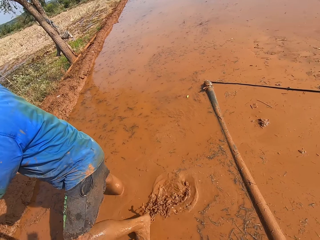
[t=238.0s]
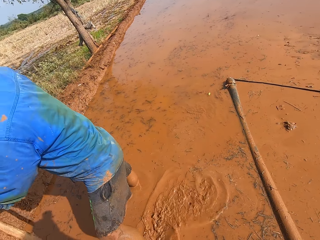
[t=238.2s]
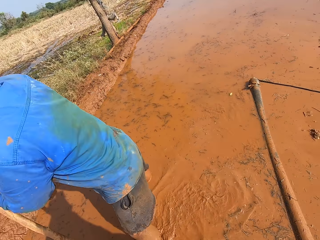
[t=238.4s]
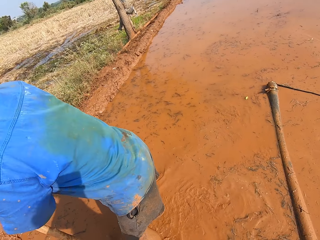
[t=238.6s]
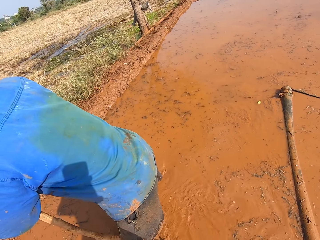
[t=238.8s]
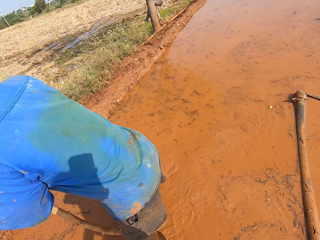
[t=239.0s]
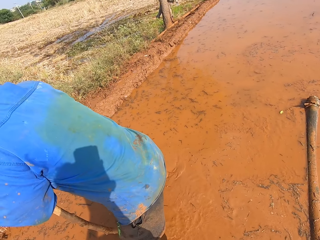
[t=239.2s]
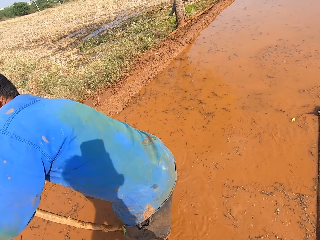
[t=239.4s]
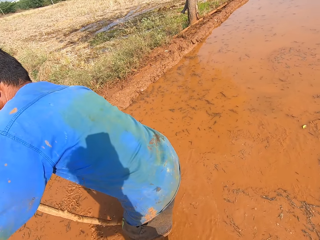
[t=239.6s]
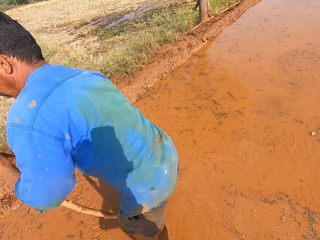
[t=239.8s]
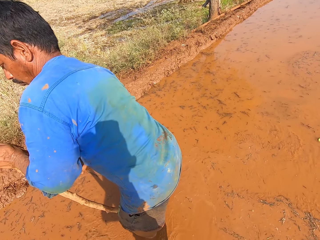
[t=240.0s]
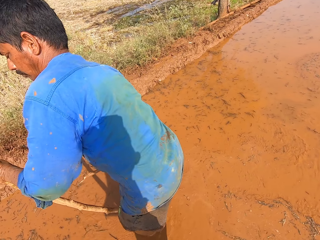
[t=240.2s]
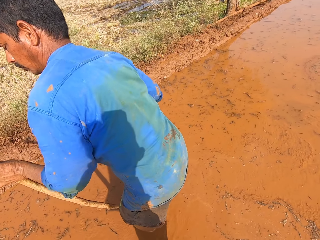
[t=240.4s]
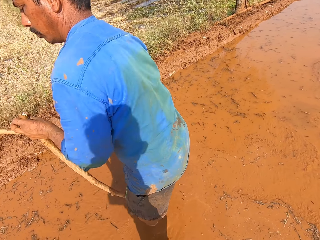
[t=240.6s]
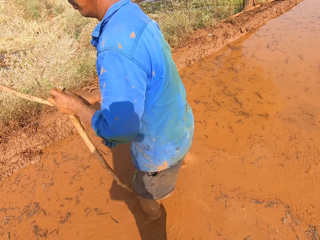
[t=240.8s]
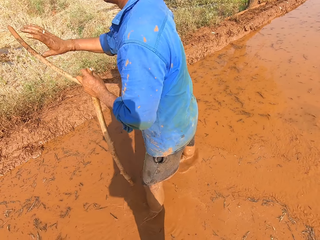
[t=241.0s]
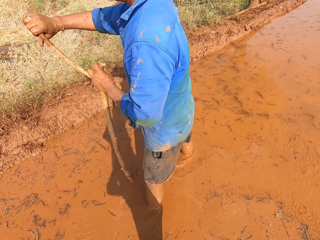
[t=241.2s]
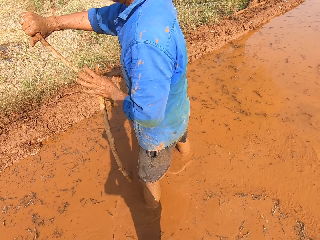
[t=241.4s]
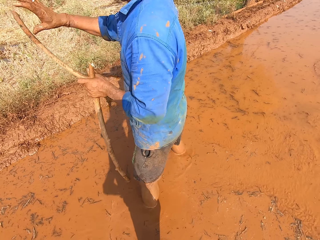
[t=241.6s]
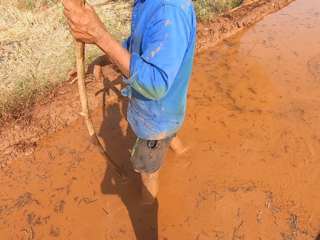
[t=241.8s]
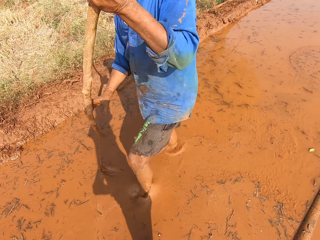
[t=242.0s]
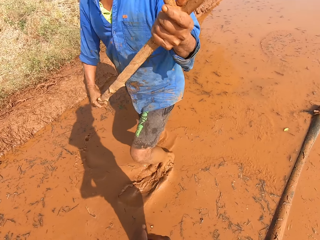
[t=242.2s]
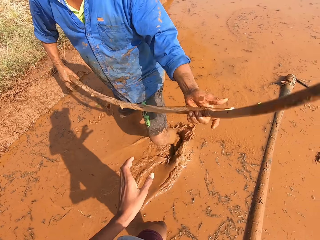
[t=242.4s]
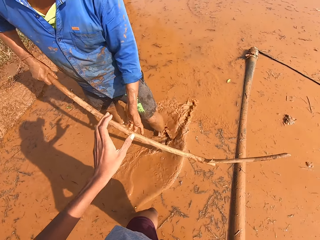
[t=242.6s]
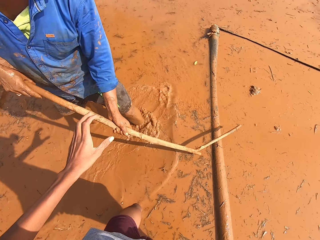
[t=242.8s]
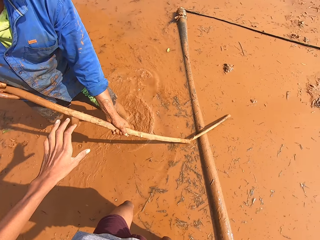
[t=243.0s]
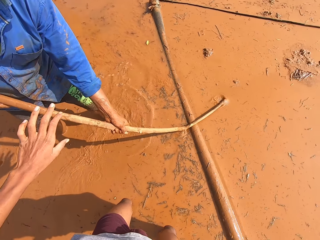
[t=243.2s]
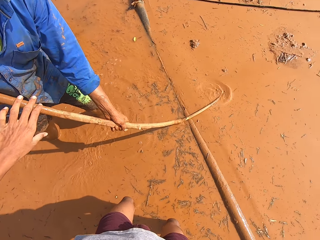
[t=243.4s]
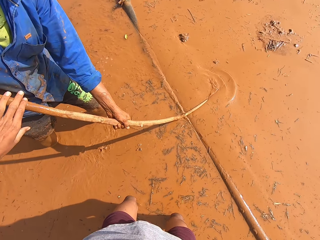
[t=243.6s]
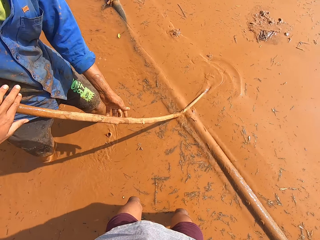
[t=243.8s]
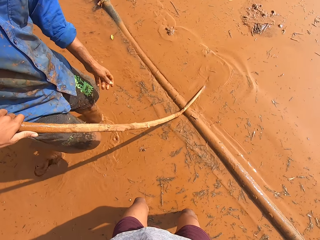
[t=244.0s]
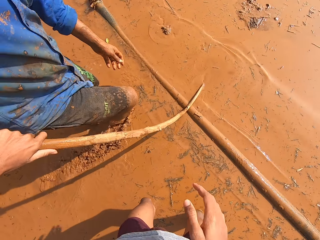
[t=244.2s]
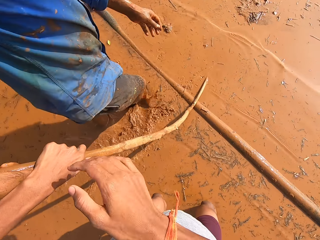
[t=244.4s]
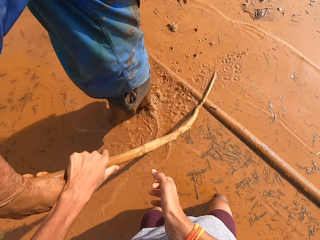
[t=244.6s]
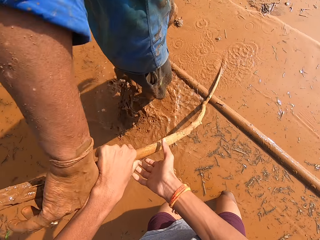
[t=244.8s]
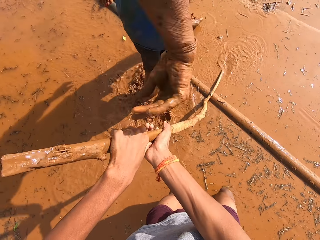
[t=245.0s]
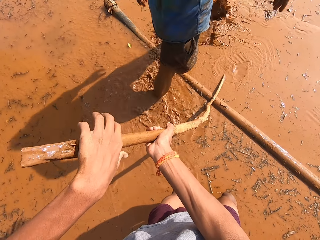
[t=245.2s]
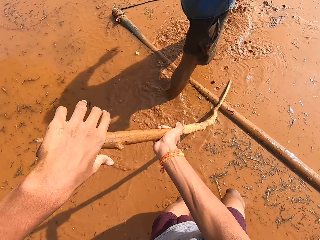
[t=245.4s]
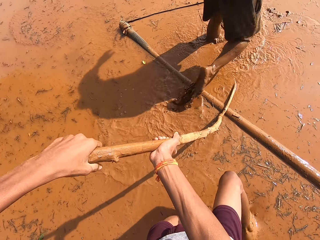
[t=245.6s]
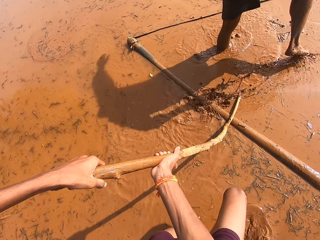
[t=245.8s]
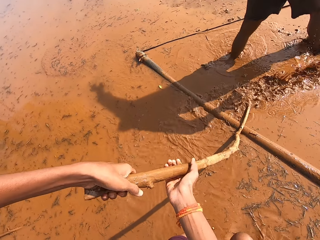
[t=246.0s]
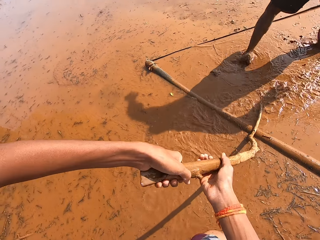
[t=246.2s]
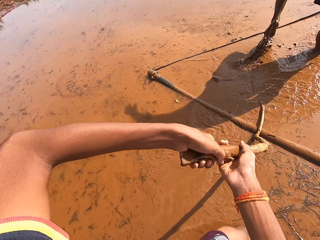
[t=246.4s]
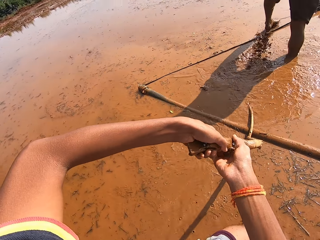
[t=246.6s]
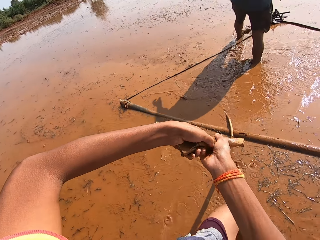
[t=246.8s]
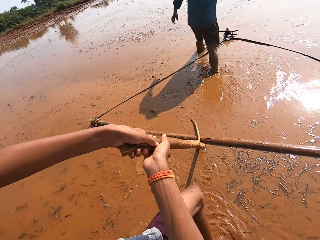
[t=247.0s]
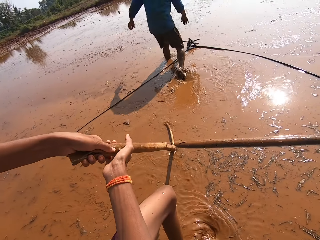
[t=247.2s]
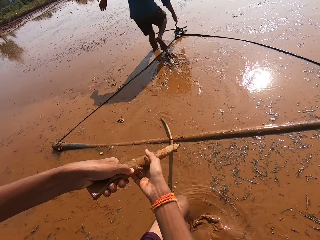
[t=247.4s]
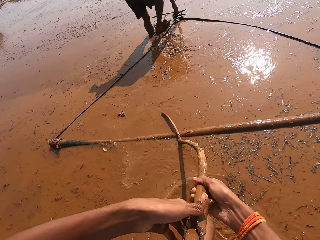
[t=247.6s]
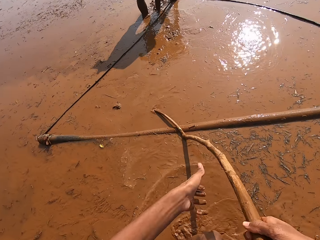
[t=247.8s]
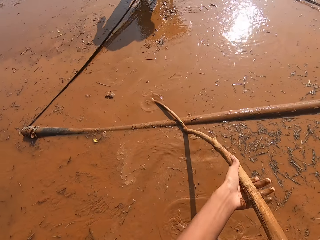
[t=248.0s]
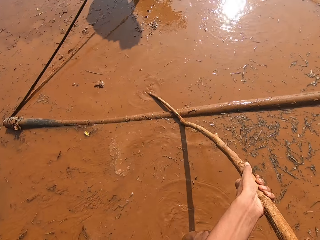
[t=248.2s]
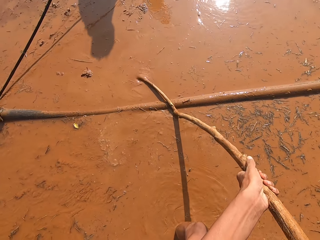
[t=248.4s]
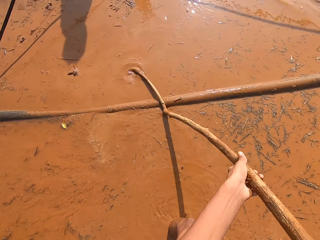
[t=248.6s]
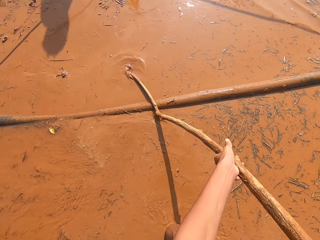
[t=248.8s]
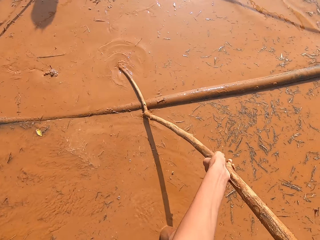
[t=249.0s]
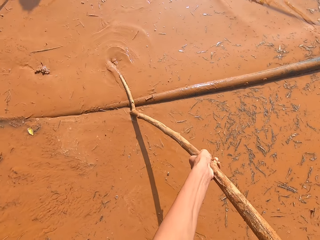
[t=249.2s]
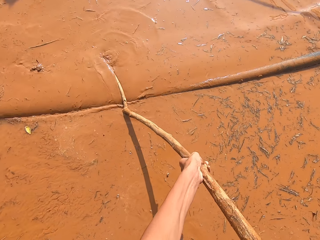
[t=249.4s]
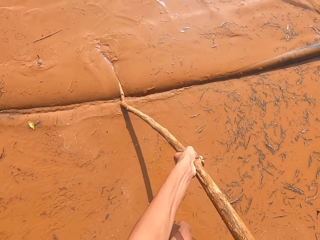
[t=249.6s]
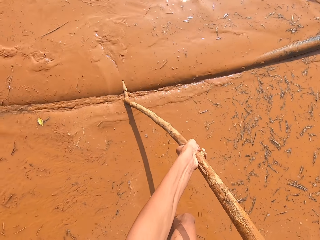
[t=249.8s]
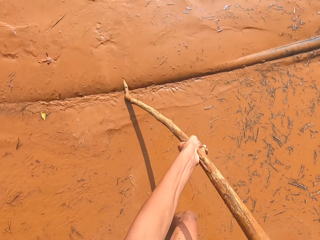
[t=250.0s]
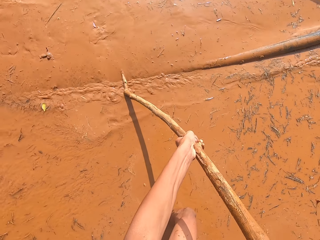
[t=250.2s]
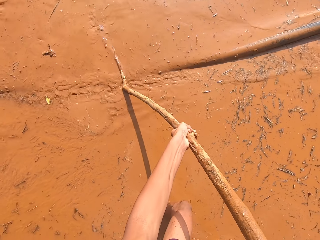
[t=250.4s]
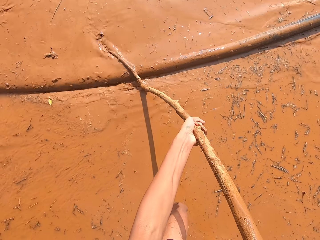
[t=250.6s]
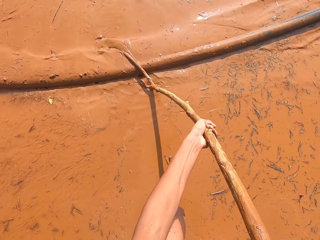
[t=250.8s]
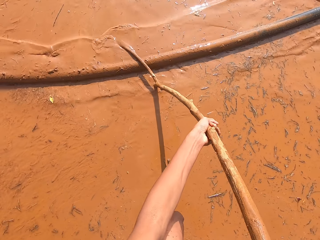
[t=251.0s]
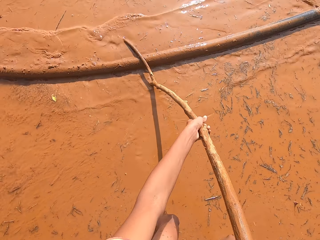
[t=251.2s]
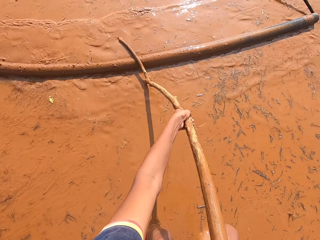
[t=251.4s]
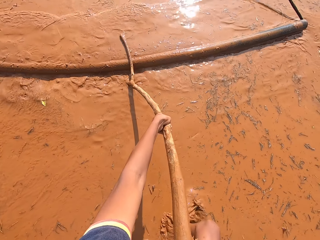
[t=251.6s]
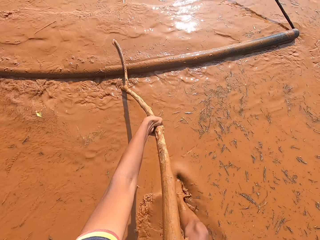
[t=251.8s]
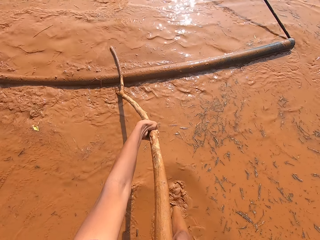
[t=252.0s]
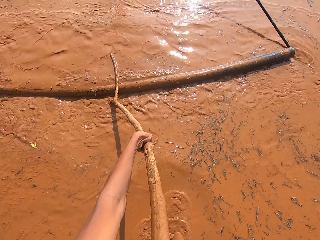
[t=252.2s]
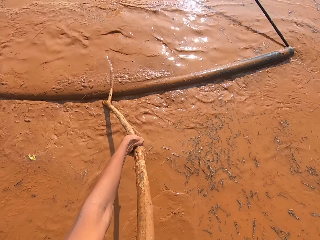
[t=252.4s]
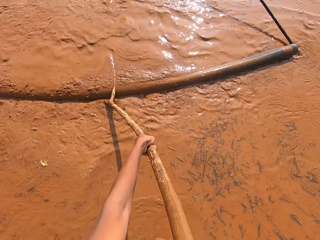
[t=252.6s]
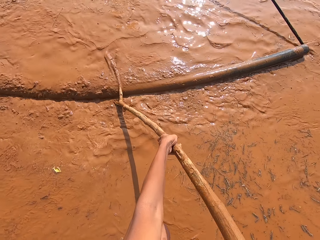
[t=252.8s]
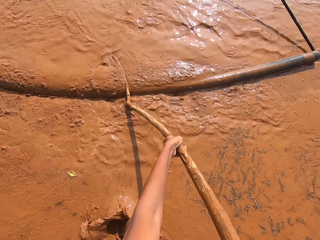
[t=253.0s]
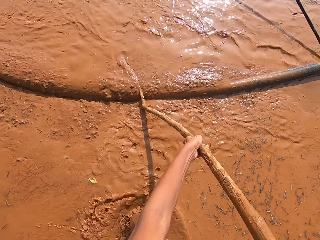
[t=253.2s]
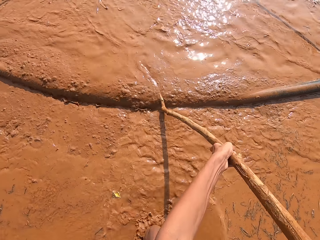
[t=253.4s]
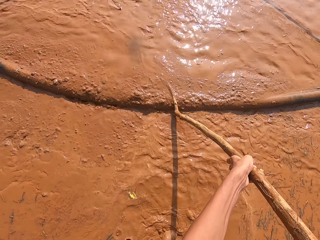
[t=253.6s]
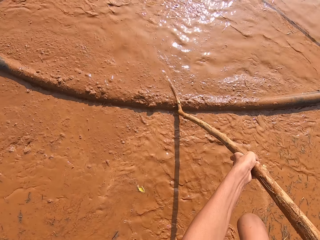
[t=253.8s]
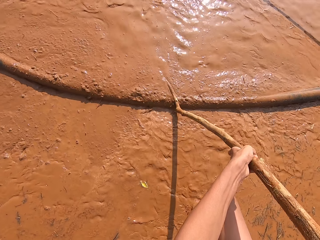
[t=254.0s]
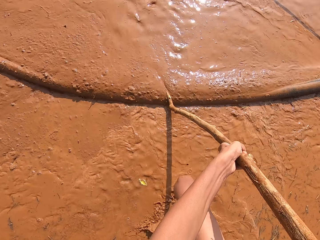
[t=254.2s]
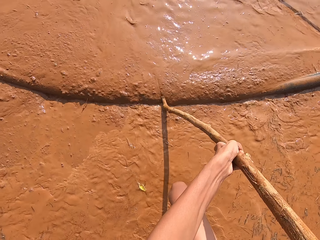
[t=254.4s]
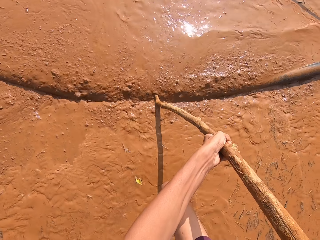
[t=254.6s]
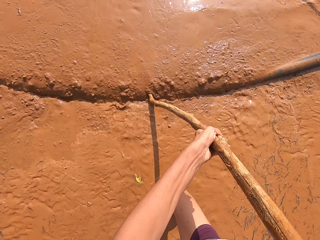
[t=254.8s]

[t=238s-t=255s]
The man breaks the stick with his right hand, holds the stick with both hands and places the stick on the rod in the muddy water with both hands. The camera wearer holds the stick with his left hand. He takes the stick from the man. He holds the stick with both hands. The man picks the rope from the muddy water with his right hand. The camera wearer pushes the rod in the muddy water with the stick in his hands.

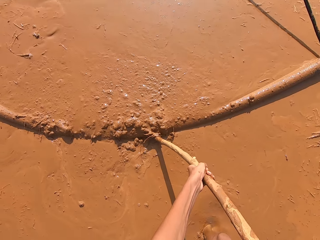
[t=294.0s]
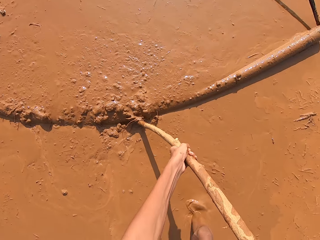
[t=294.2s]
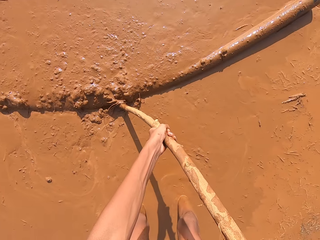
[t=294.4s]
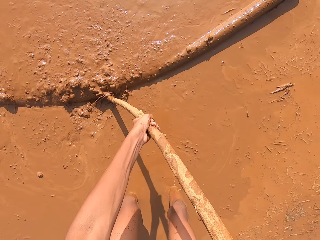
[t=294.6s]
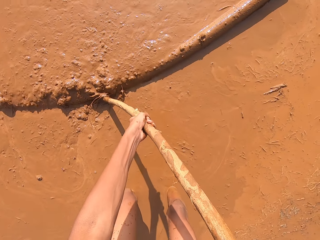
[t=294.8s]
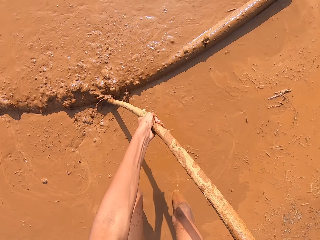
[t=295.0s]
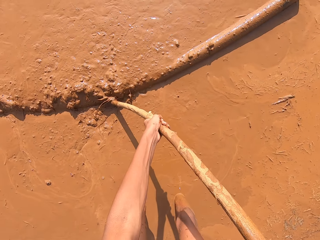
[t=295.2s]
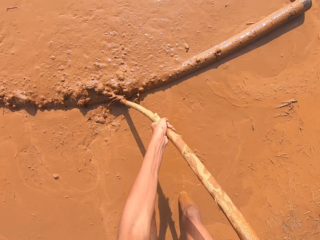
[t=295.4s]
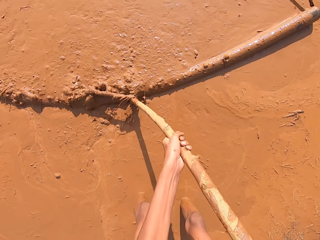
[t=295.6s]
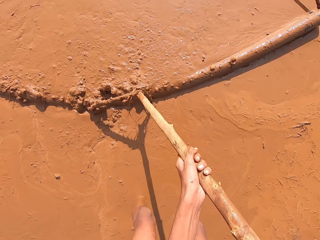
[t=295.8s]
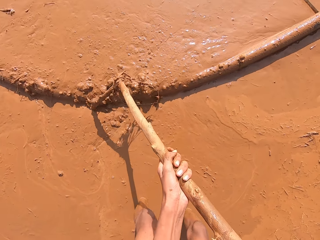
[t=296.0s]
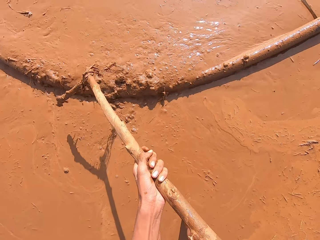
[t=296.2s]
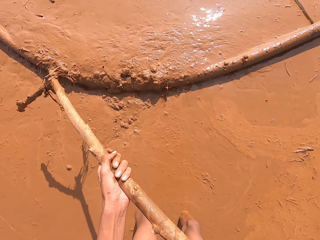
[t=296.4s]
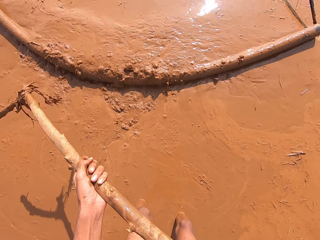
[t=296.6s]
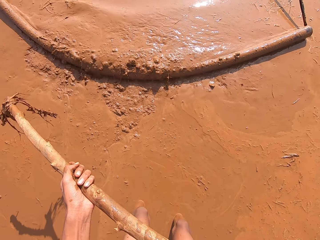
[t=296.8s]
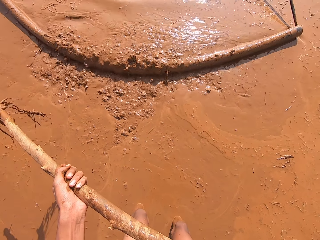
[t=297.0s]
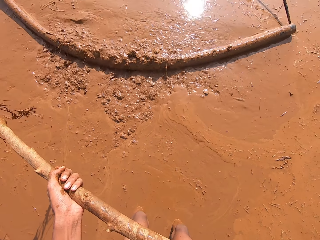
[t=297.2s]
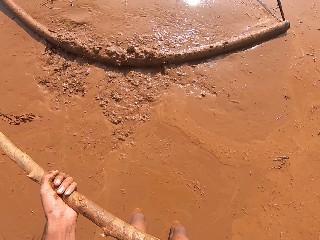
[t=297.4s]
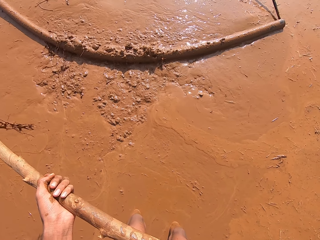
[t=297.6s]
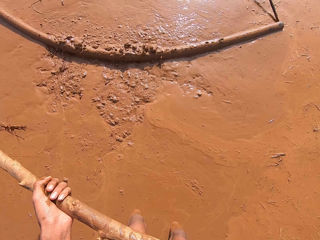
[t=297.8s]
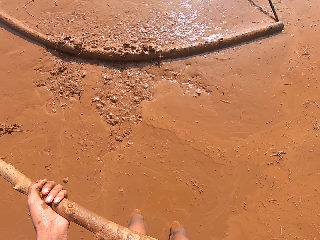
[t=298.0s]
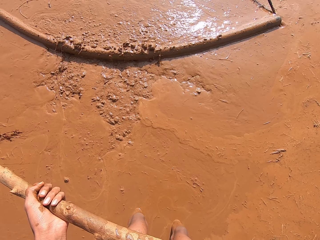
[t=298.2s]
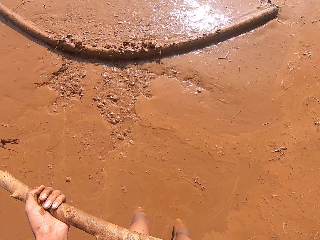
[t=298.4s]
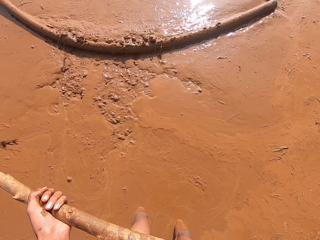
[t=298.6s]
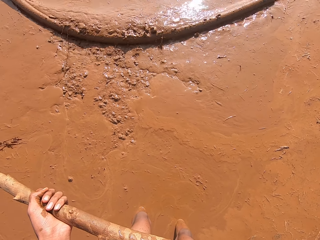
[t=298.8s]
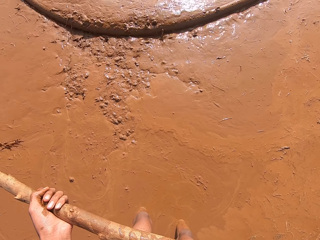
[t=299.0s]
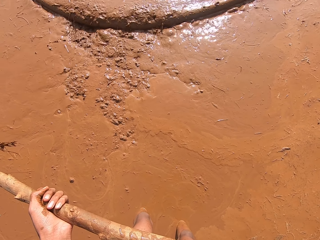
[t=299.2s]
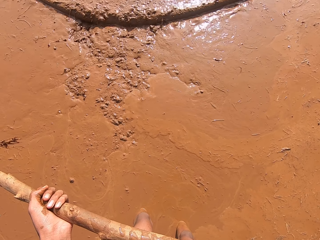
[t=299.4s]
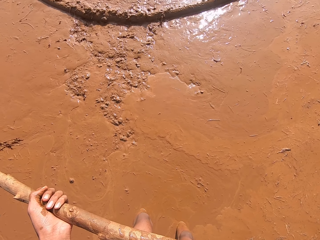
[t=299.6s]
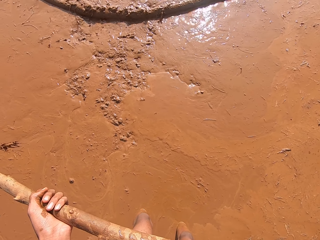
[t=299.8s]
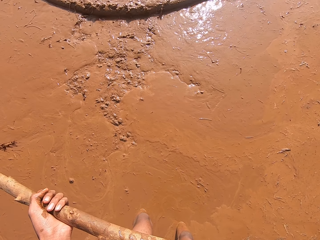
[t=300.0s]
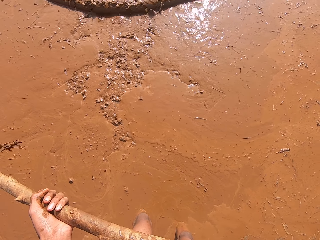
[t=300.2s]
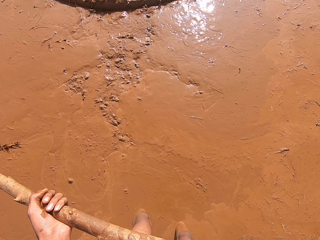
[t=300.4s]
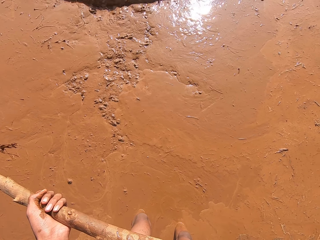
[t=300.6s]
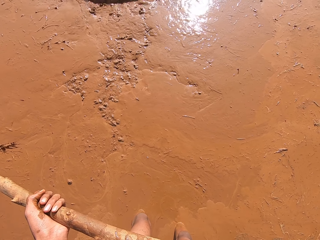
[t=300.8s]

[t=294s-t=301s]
The camera wearer pushes the mud with a stick bound to a rod. A man drags the stick hooked with rods through the mud with both hands.
